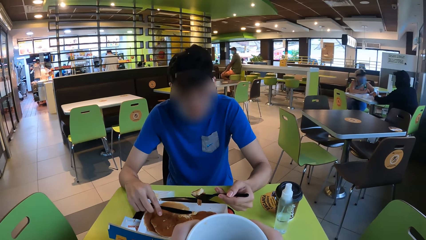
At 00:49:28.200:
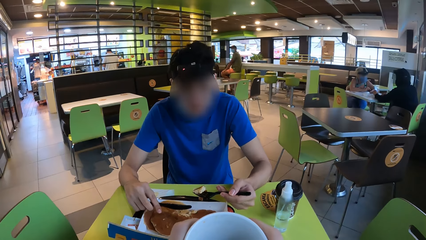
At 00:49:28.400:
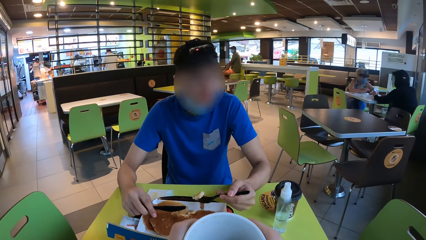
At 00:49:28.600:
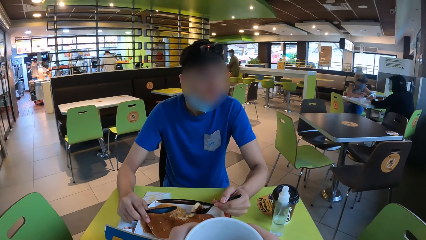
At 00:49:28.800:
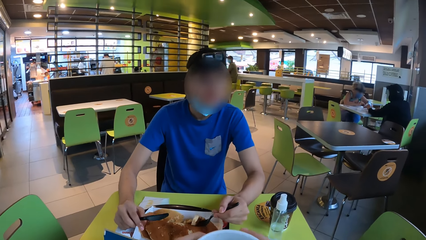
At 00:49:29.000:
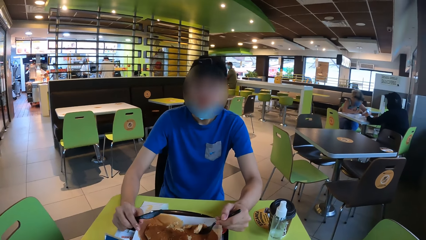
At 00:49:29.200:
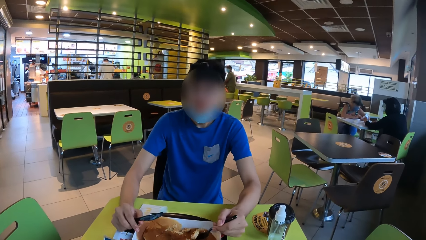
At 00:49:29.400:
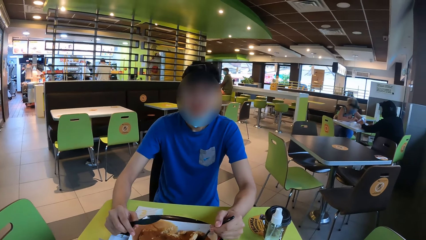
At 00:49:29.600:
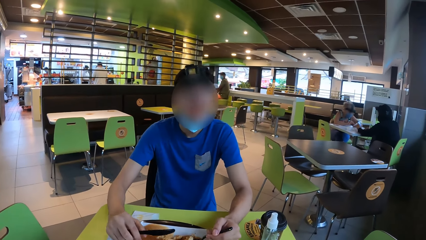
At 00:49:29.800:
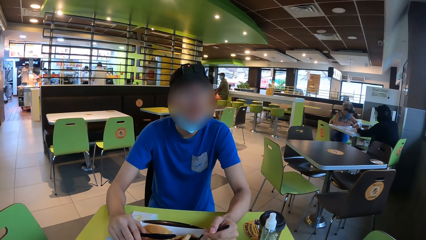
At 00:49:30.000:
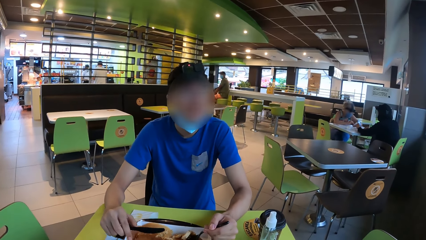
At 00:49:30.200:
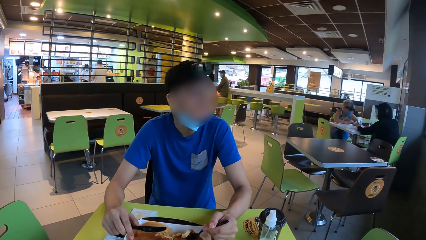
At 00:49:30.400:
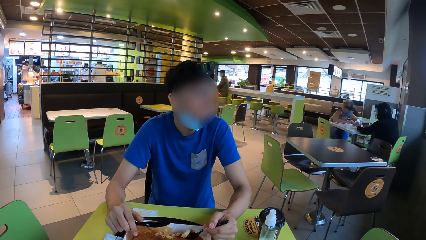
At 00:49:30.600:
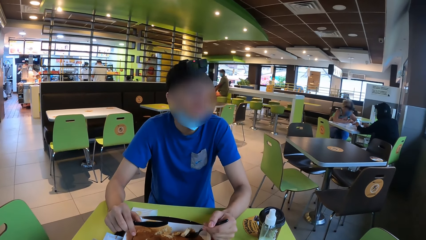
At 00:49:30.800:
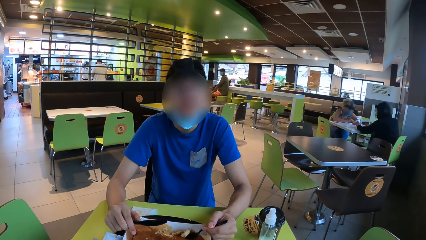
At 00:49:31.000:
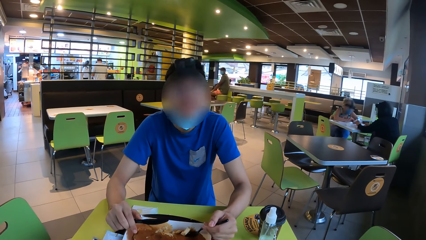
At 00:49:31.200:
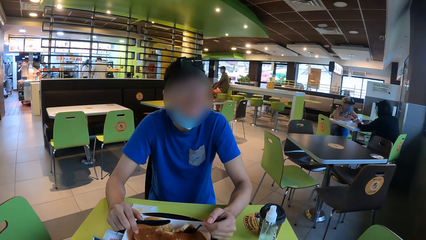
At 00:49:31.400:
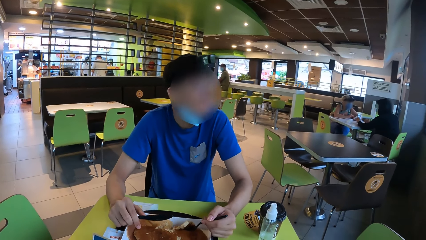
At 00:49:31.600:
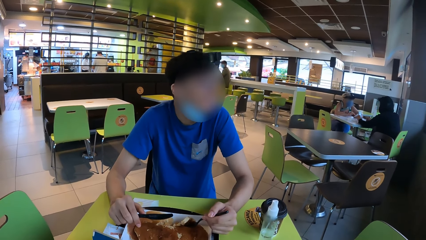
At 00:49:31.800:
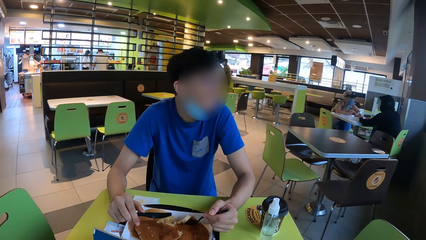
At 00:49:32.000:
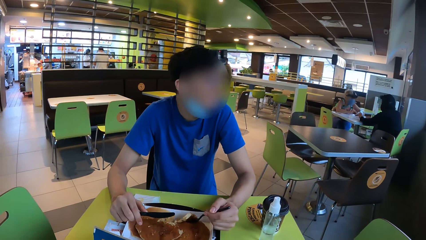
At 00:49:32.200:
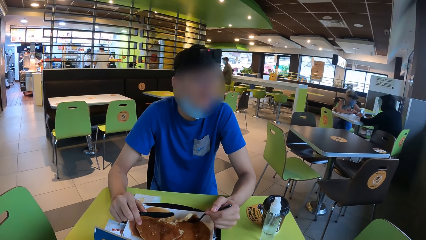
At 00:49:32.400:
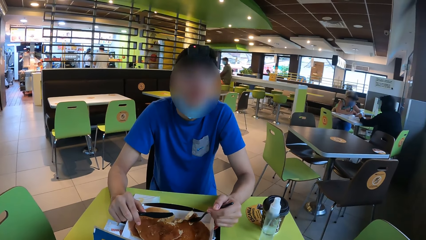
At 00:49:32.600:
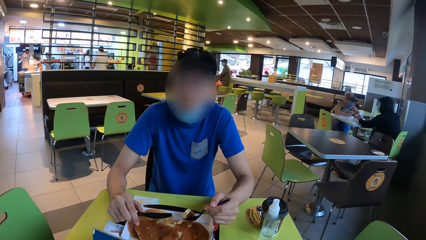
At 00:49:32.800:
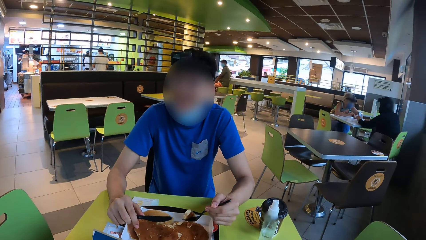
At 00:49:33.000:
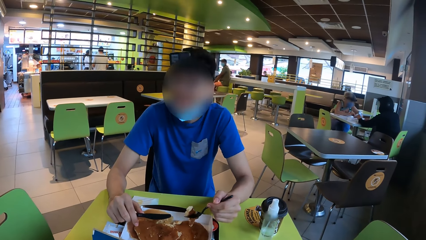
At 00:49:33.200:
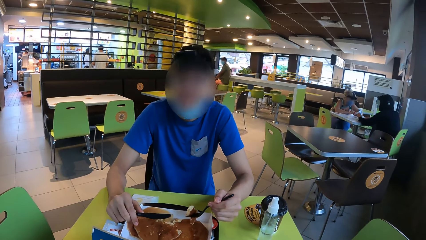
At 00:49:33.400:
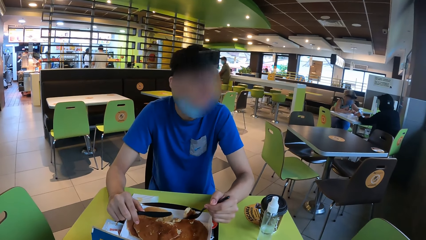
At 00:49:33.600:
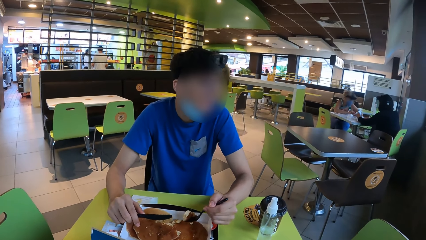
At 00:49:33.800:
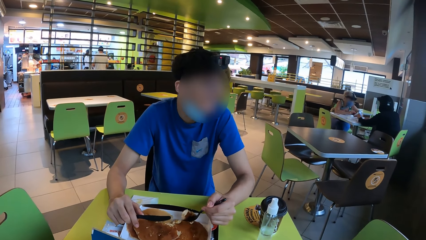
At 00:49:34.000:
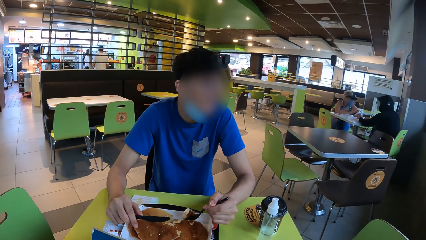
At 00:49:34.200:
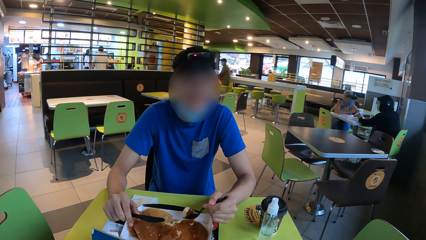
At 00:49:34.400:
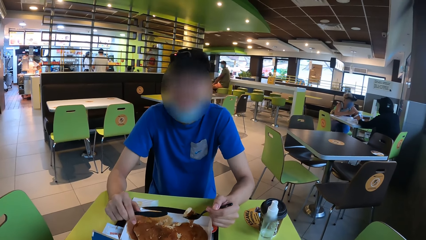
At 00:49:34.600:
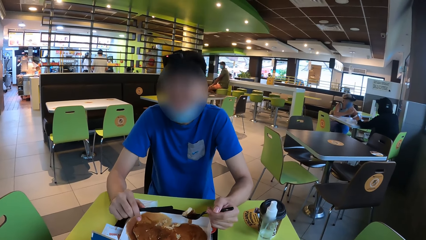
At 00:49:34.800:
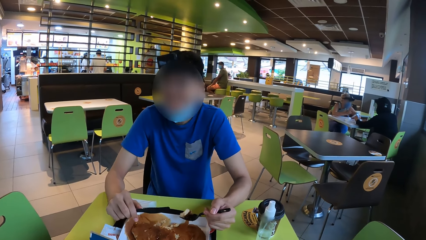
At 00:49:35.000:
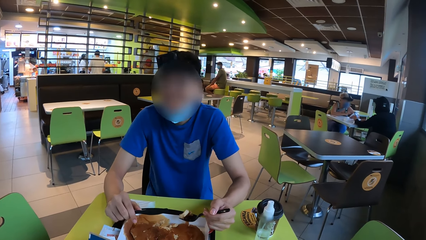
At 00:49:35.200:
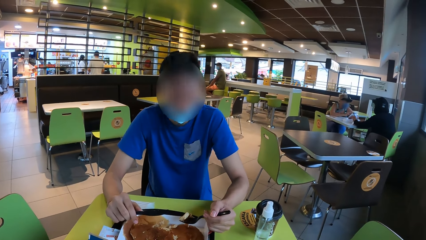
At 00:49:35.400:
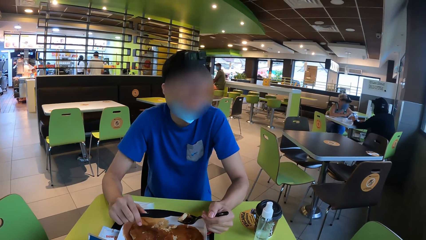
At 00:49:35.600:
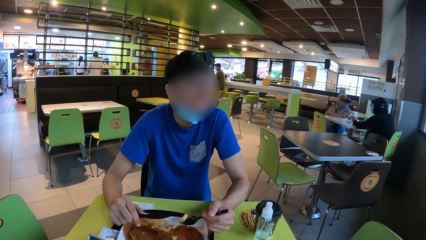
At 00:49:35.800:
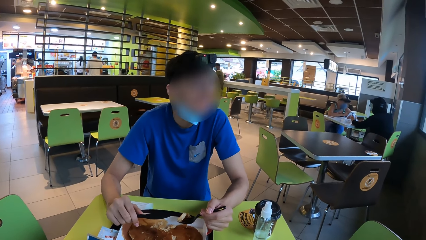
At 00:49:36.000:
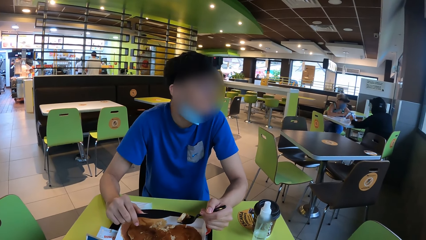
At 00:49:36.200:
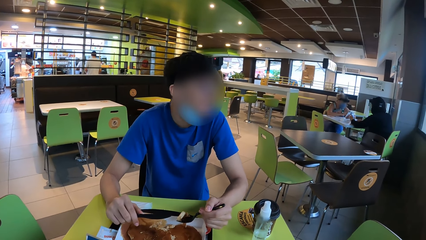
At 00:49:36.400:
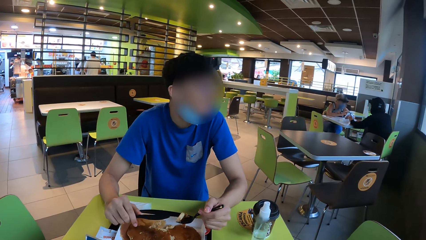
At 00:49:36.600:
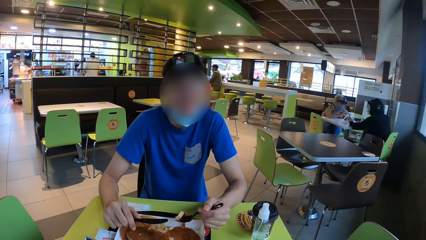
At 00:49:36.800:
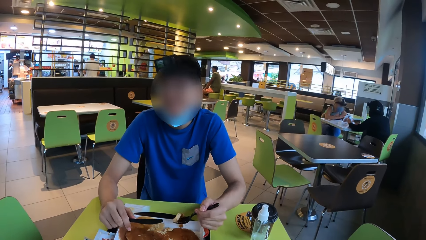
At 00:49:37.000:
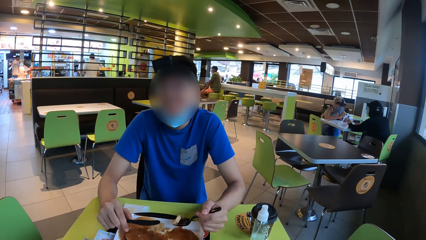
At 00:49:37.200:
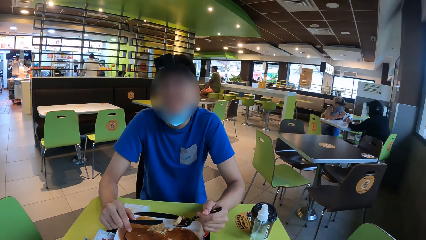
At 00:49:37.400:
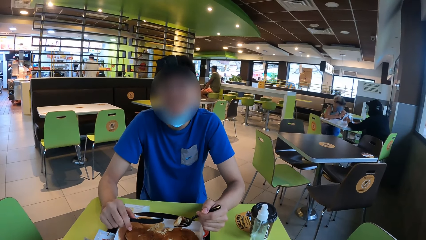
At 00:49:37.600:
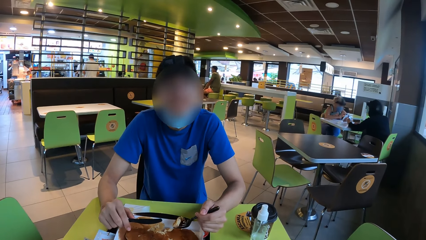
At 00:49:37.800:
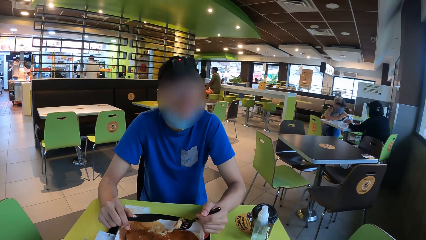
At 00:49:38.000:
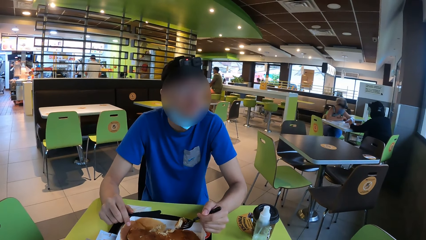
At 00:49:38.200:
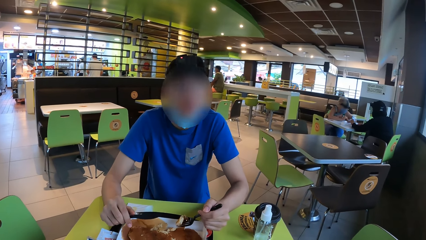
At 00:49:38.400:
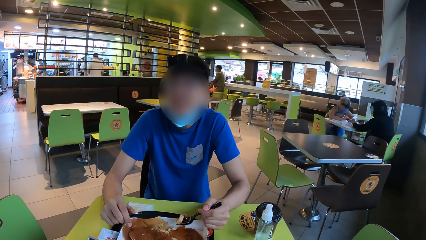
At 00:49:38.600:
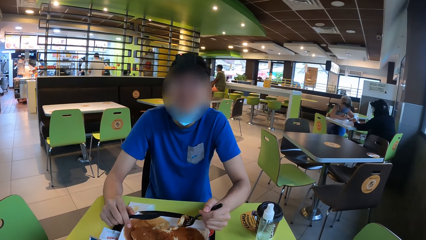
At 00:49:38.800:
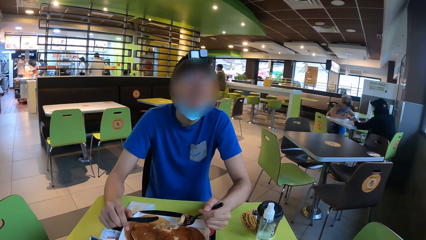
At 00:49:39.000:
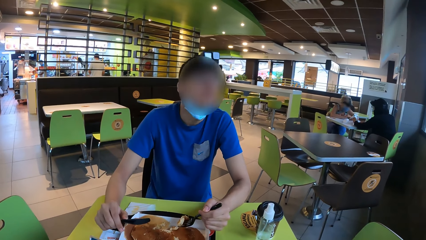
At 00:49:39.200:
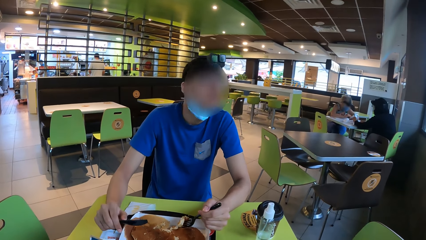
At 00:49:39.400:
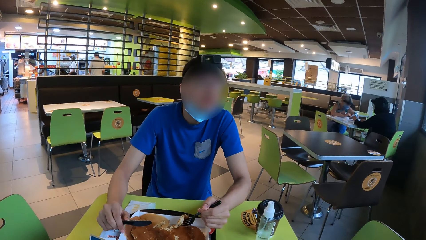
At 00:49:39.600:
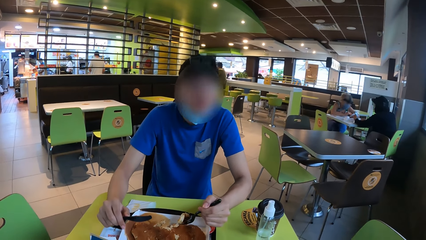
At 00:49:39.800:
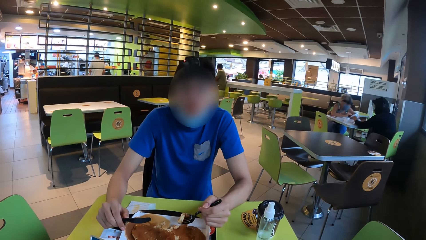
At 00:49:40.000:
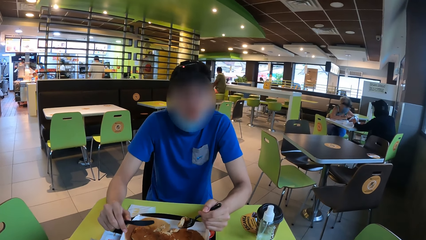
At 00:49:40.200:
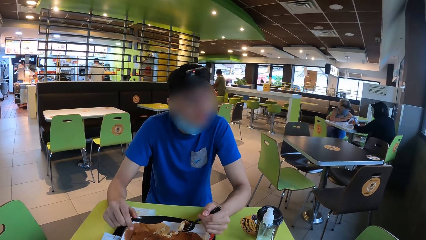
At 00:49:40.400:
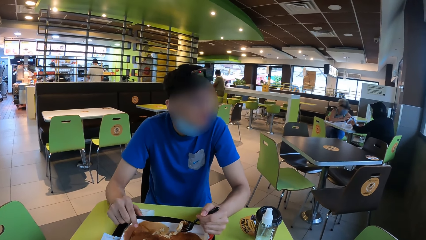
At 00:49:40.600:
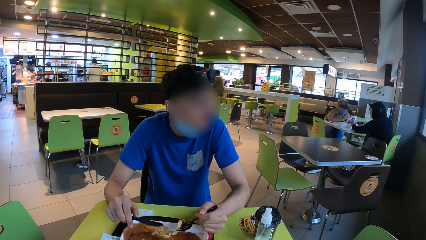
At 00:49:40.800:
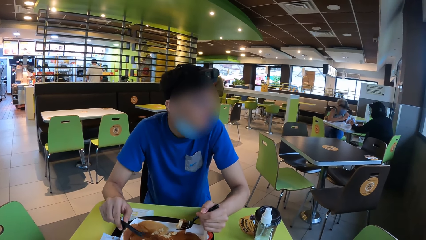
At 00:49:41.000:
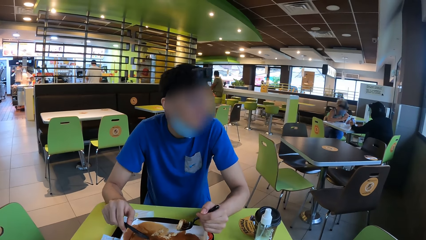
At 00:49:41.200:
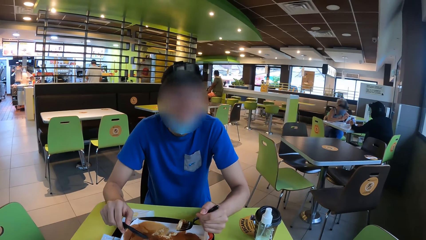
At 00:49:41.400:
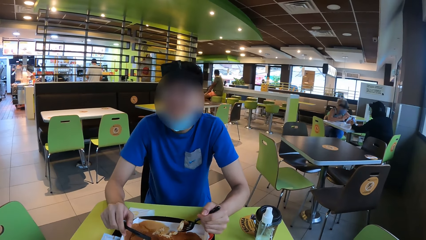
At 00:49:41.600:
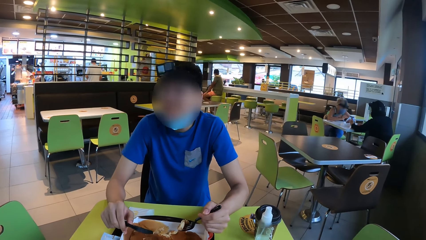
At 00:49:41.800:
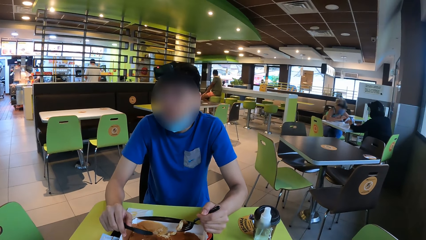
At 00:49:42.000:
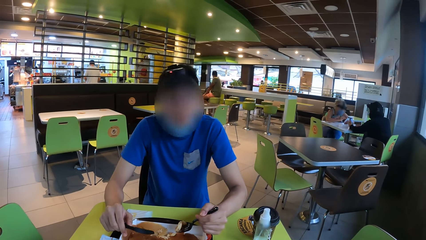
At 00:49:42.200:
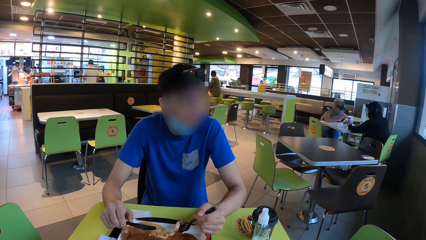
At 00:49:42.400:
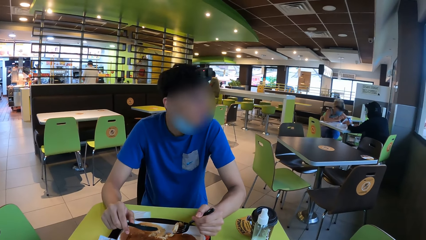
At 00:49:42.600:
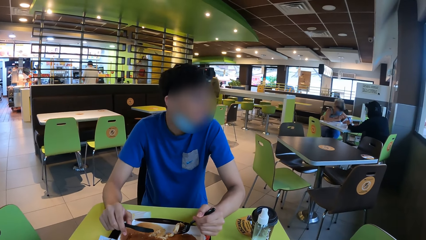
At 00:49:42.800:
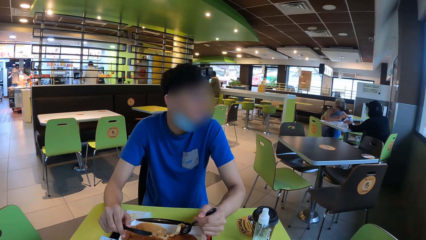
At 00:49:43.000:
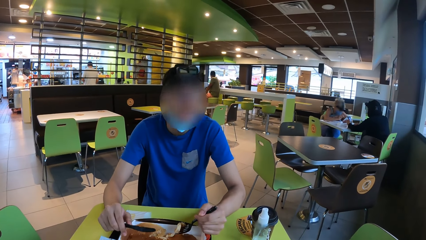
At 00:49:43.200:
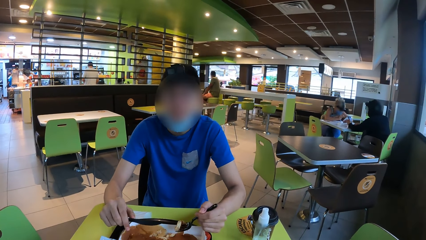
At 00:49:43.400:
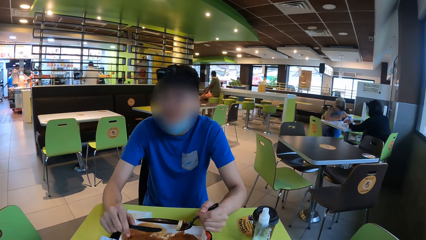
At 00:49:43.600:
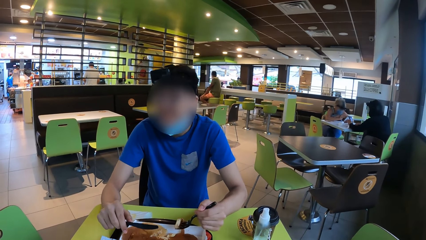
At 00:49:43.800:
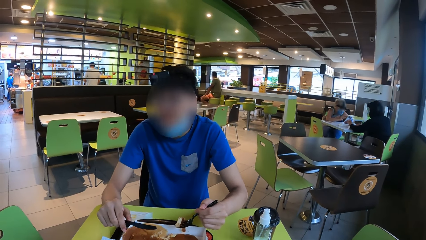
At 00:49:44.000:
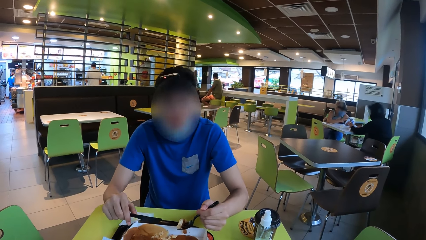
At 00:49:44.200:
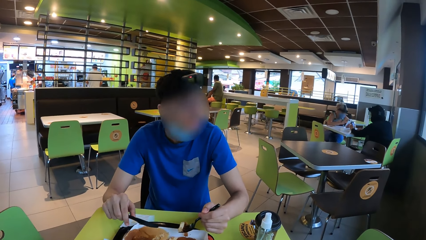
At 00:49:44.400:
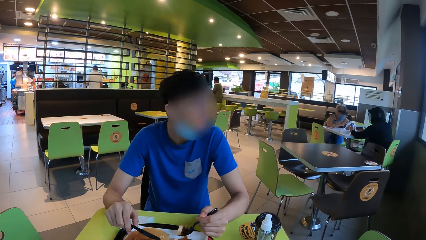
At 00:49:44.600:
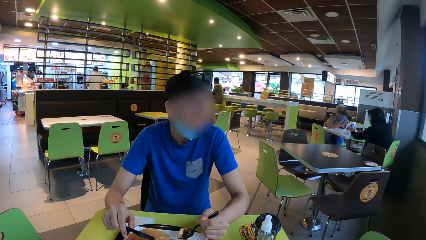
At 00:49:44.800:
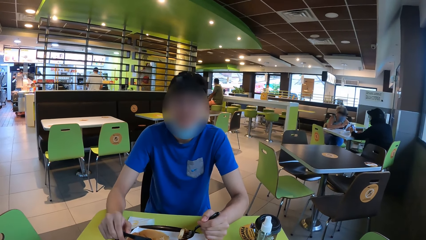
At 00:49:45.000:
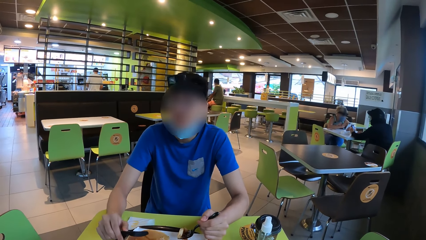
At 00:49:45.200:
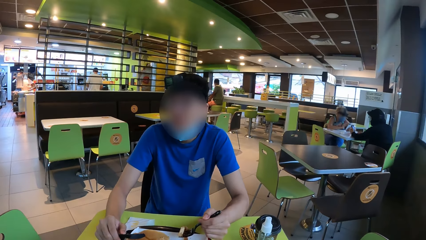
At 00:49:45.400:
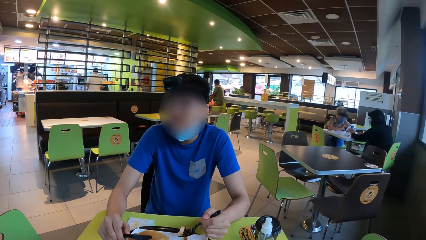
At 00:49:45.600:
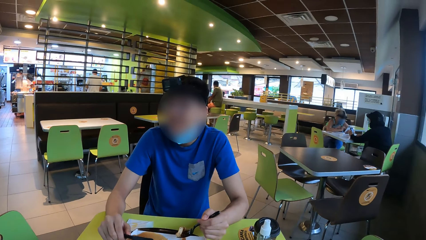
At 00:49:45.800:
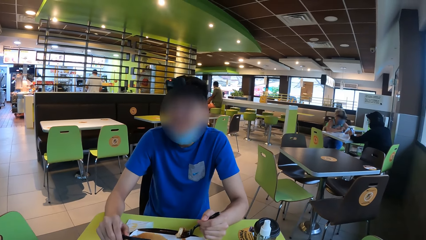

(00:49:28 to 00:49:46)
The man gestures to the camera wearer. The man holds the knife with the right hand.
